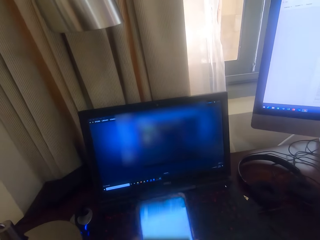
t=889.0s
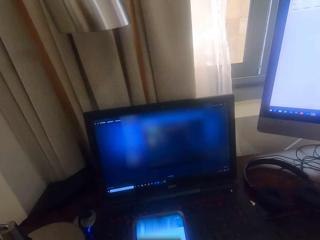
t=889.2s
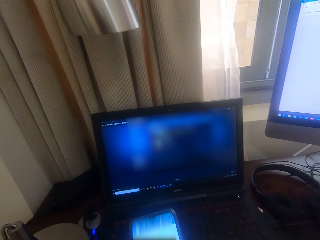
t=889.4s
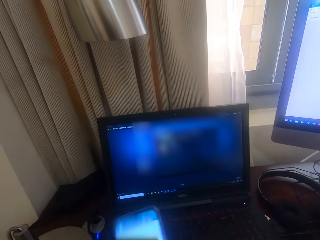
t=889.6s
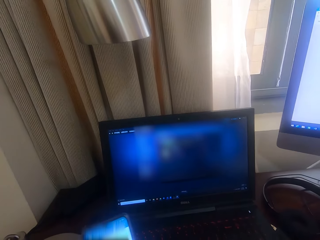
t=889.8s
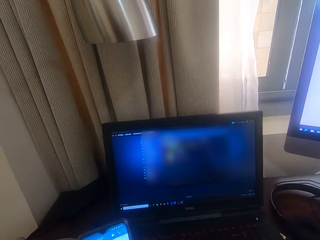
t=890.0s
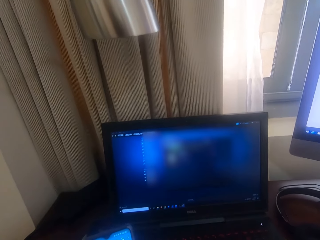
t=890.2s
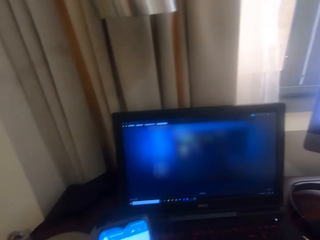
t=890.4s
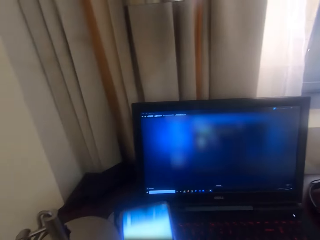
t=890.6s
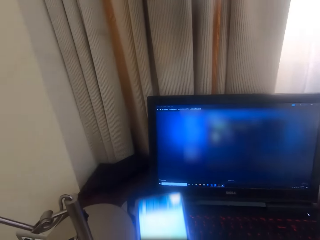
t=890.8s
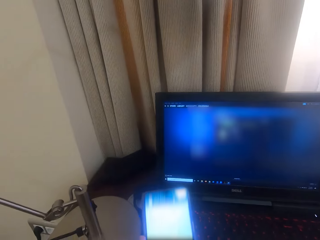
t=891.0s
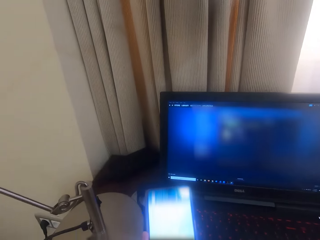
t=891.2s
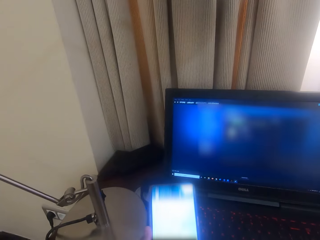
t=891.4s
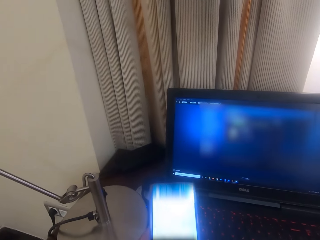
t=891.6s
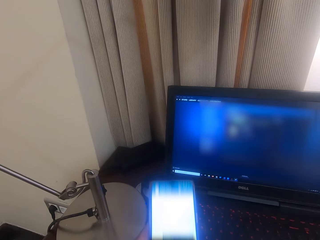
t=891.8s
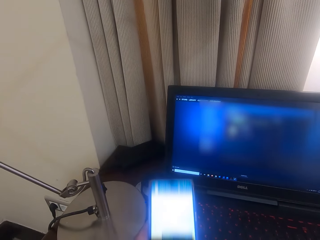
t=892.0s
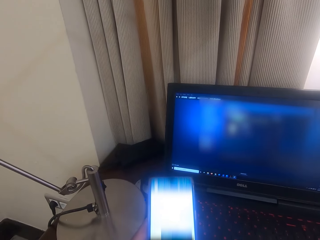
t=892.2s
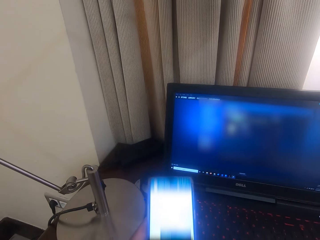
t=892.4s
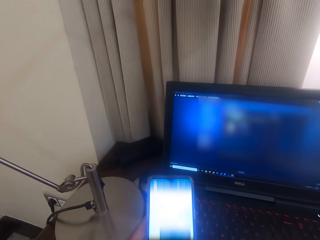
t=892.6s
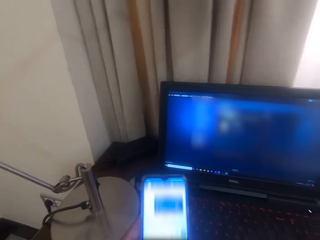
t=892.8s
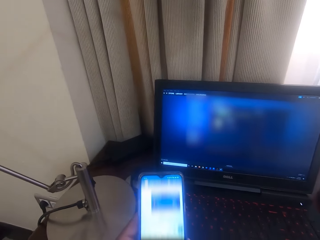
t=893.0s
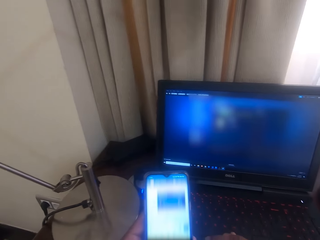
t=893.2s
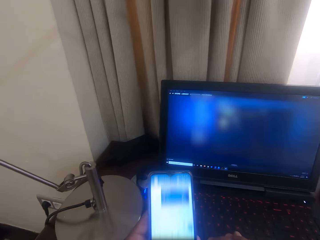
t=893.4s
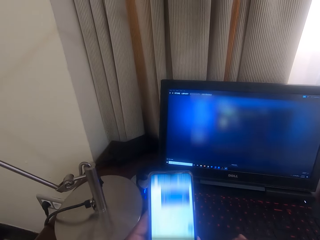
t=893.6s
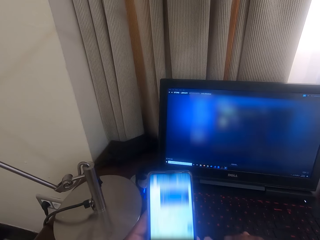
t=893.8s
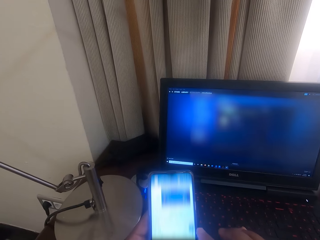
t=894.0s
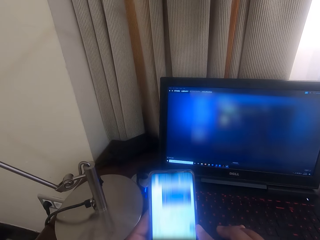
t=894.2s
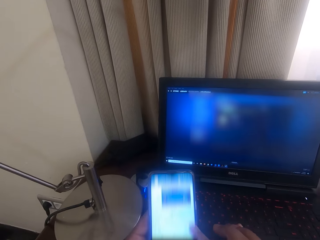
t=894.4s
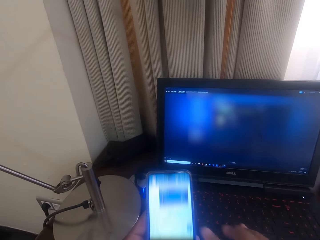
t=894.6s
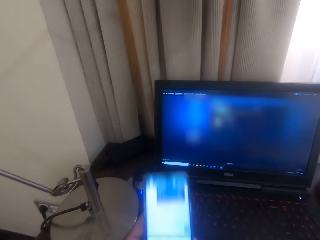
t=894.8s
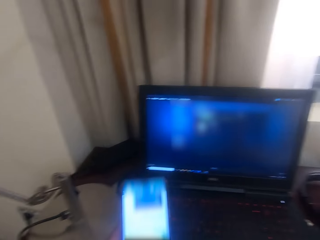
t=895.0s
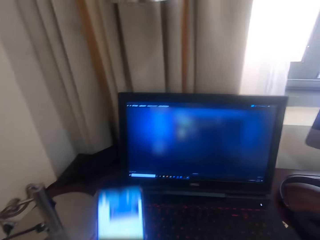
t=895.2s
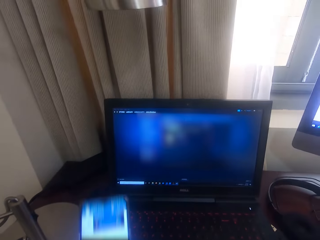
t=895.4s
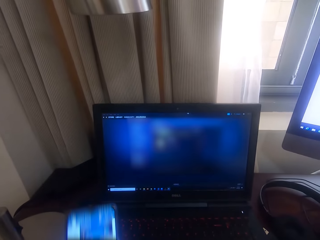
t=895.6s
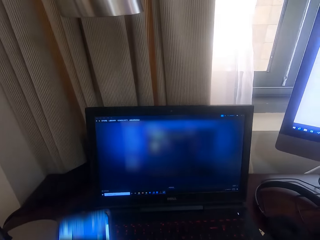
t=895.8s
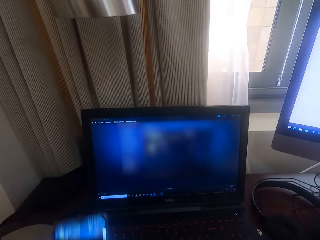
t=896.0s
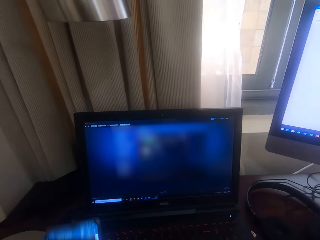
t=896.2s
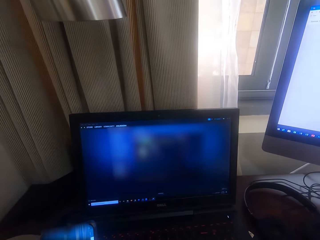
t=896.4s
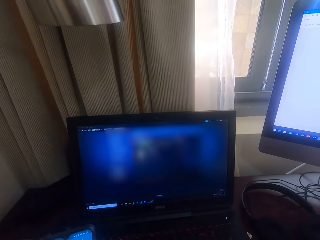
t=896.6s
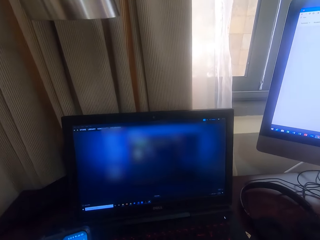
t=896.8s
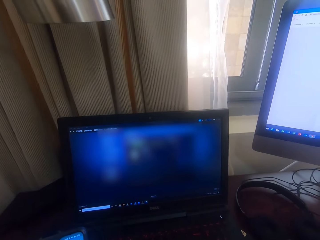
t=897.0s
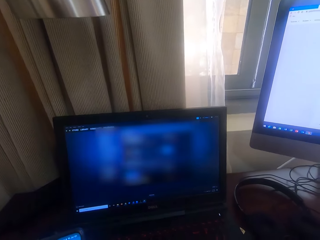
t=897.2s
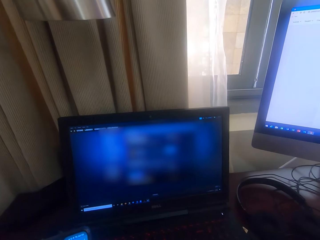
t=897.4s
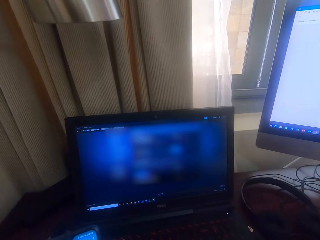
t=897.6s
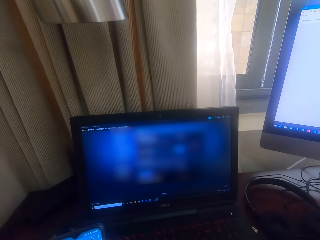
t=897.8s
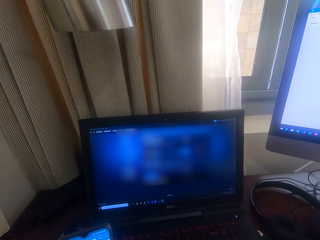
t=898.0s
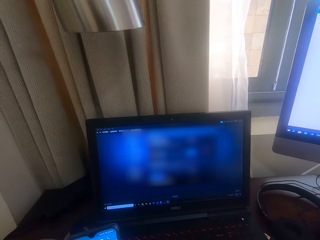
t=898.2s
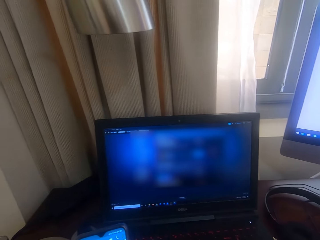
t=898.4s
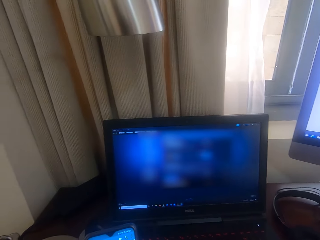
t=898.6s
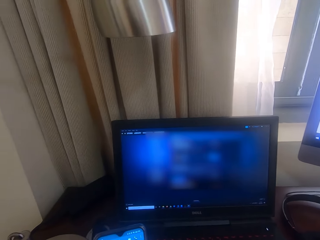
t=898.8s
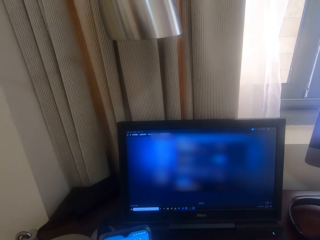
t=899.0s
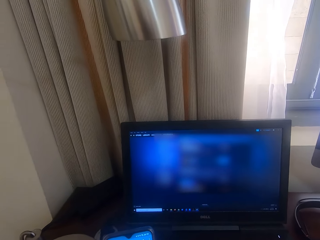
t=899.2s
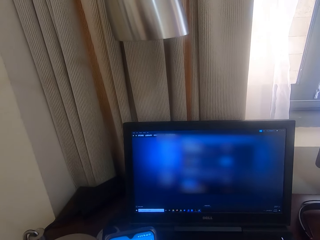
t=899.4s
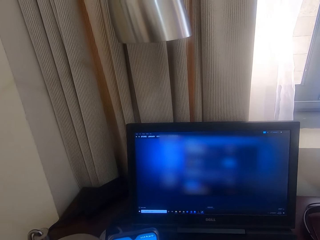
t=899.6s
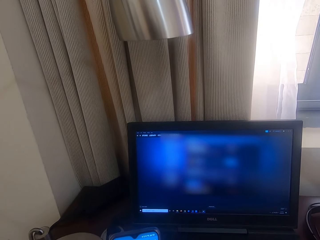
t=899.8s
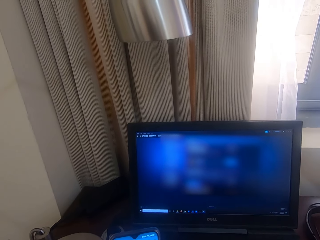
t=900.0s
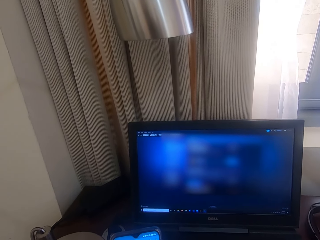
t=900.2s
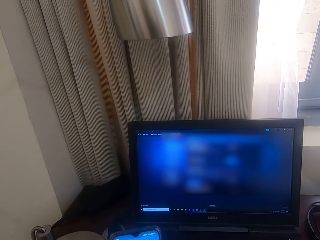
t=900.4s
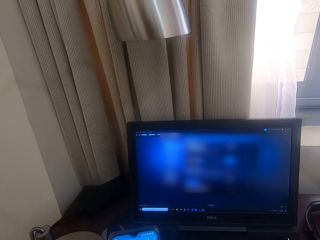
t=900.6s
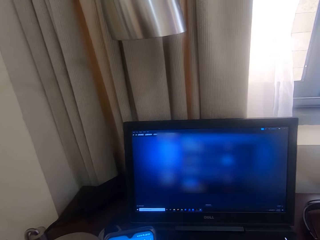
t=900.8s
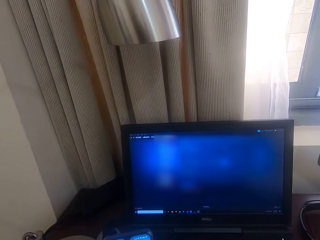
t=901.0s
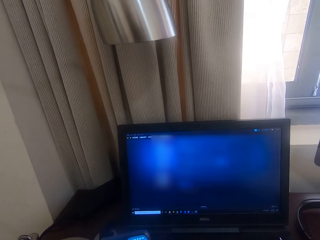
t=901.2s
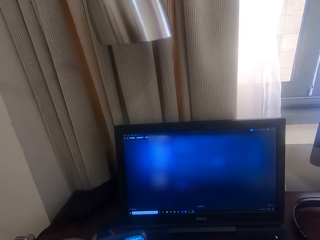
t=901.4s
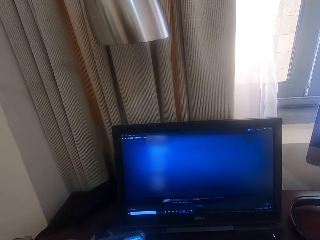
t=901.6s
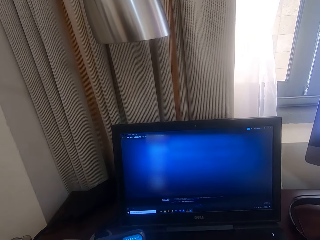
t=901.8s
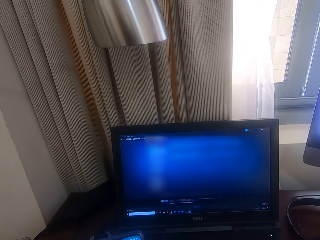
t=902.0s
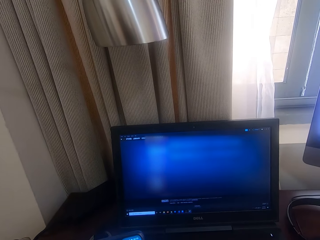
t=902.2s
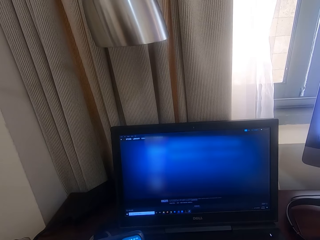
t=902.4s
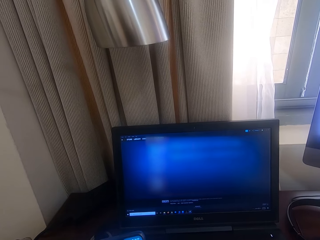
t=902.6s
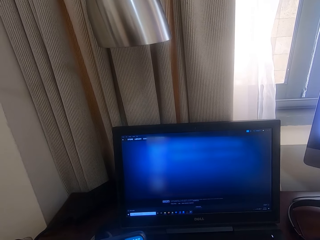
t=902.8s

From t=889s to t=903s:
The camera wearer looks around a room. They operate a mobile phone. They operate a laptop.

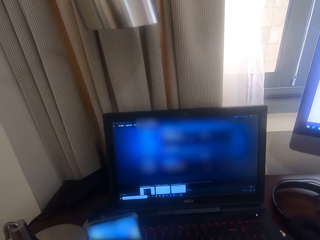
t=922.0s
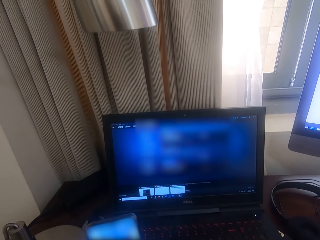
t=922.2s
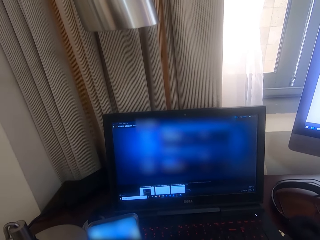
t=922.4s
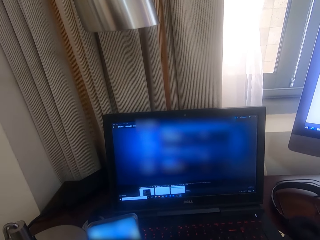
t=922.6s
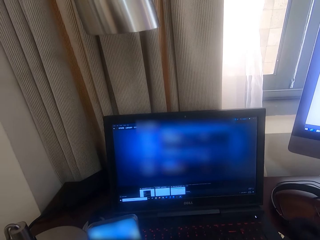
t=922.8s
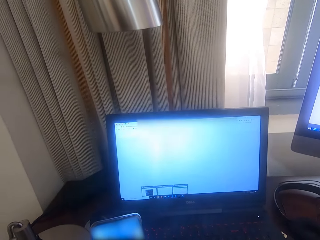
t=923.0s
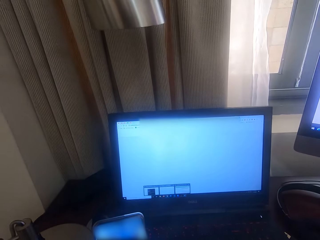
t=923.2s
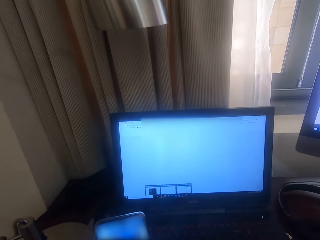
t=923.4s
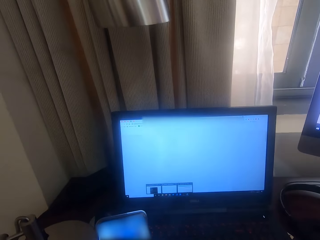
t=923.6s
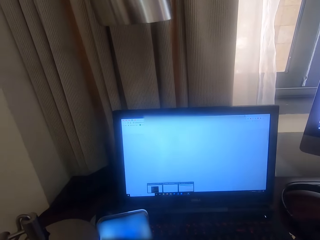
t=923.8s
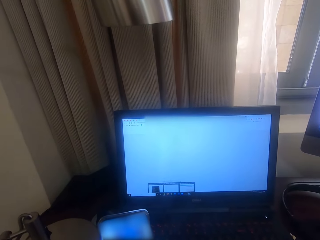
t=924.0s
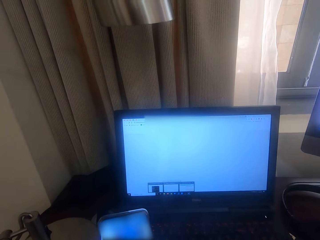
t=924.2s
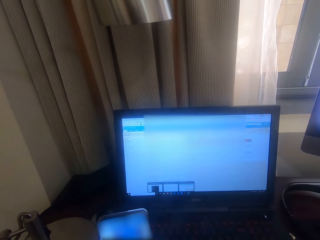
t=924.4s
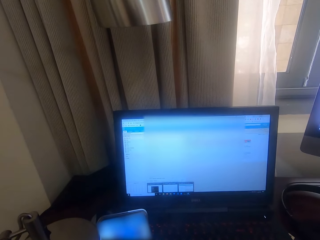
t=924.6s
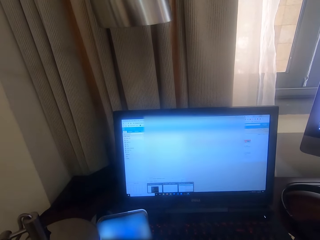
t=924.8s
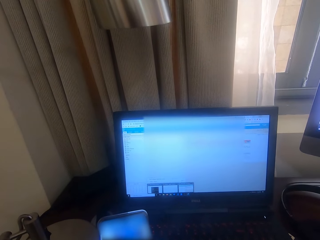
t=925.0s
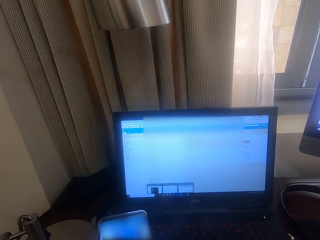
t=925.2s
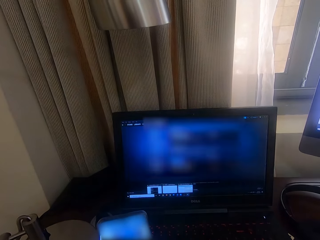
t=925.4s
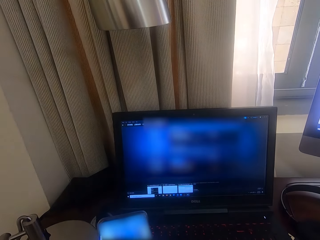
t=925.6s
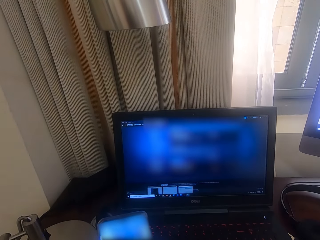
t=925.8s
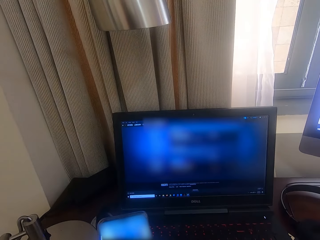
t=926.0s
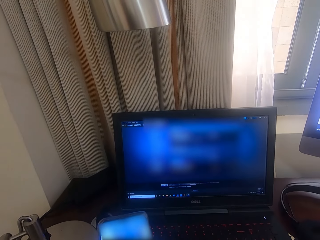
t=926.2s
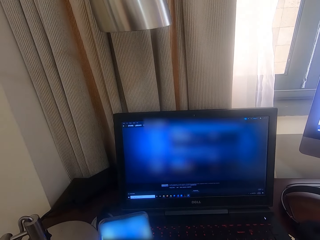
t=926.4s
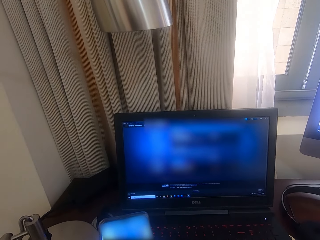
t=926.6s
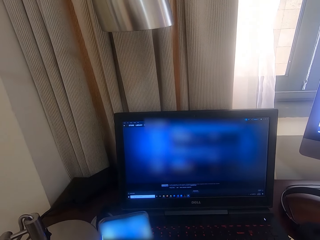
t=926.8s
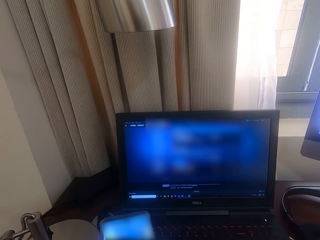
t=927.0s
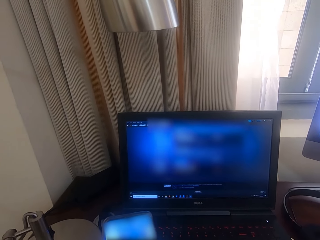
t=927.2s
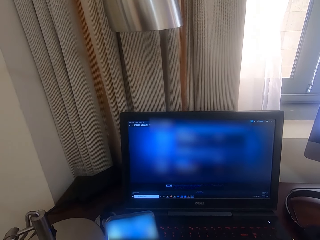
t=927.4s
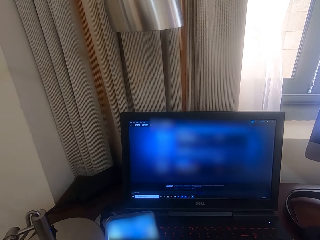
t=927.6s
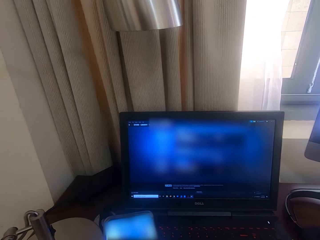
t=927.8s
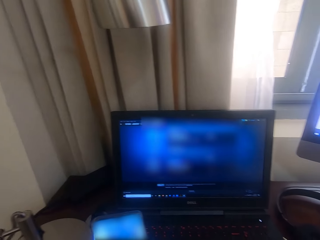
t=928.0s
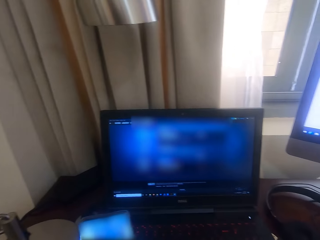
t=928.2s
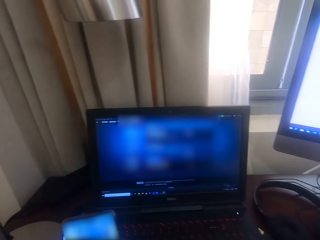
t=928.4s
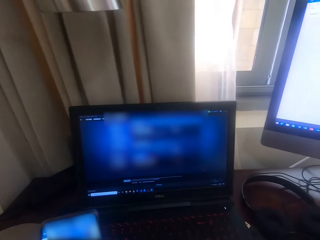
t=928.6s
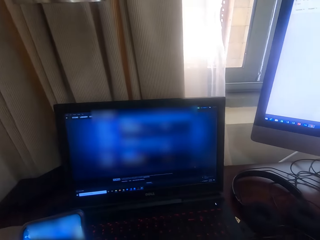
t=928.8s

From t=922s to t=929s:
The camera wearer operates the laptop.
